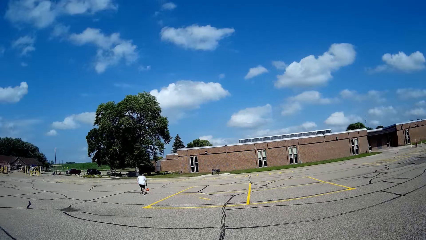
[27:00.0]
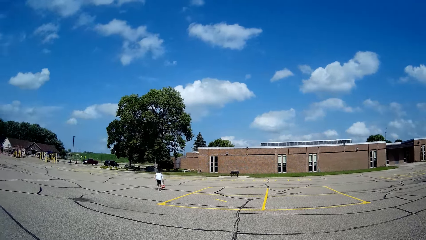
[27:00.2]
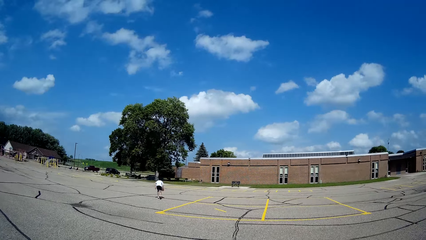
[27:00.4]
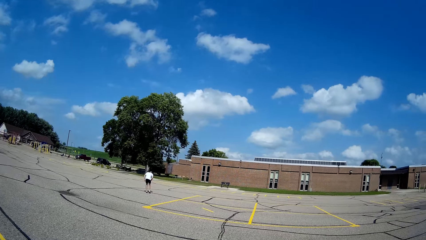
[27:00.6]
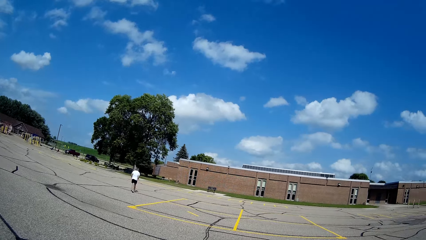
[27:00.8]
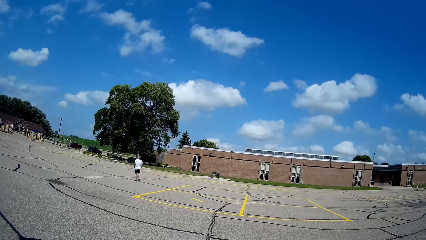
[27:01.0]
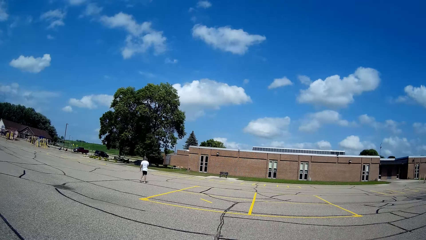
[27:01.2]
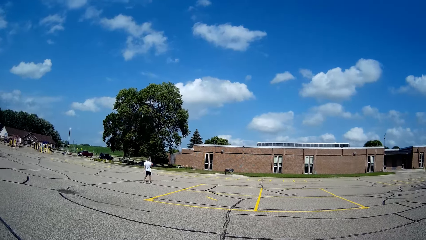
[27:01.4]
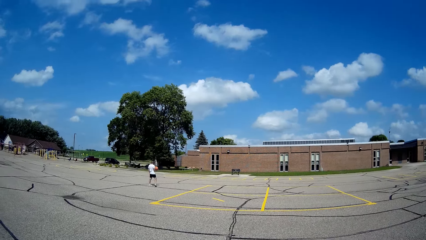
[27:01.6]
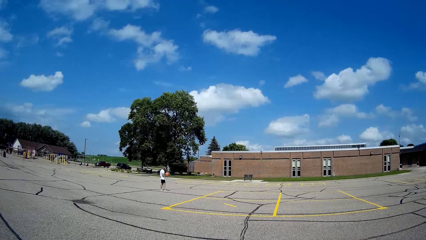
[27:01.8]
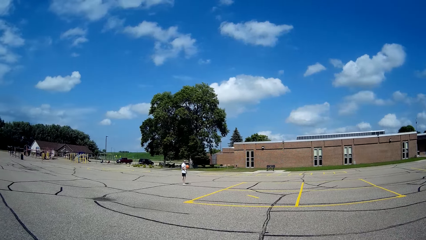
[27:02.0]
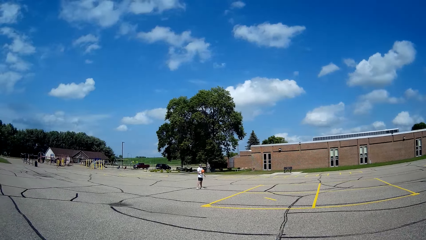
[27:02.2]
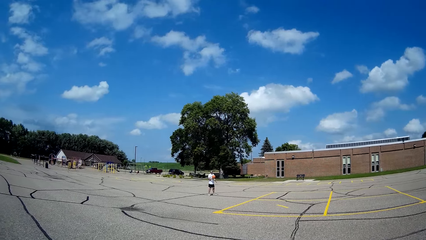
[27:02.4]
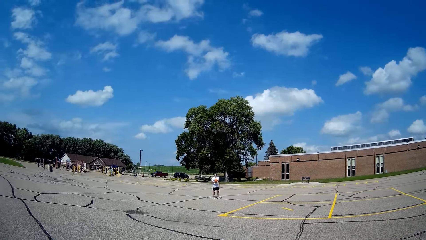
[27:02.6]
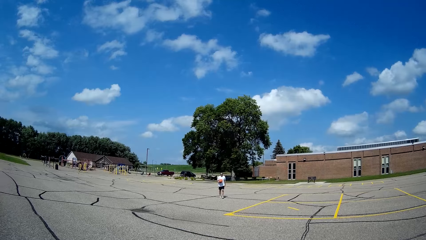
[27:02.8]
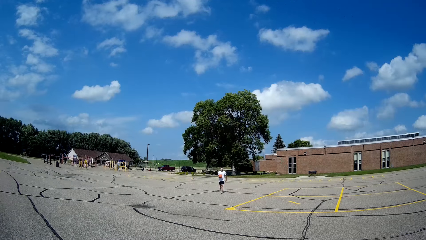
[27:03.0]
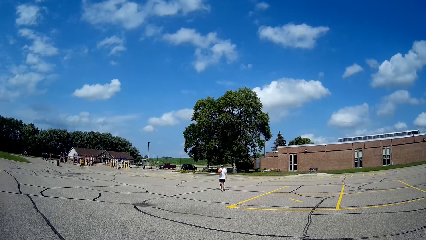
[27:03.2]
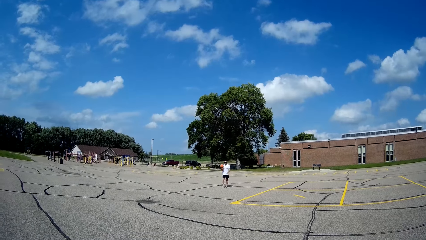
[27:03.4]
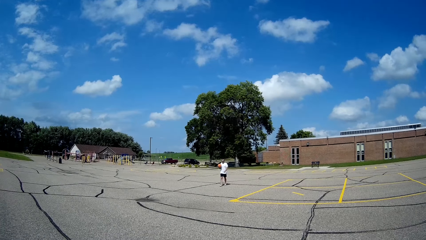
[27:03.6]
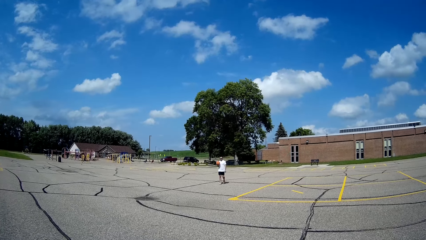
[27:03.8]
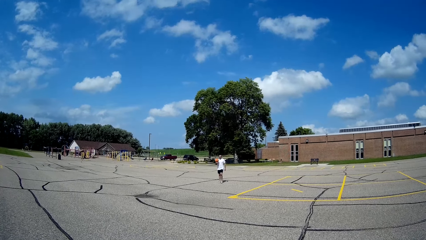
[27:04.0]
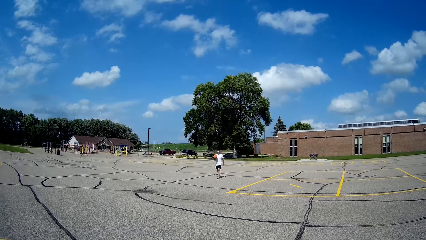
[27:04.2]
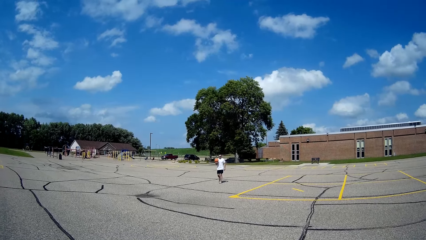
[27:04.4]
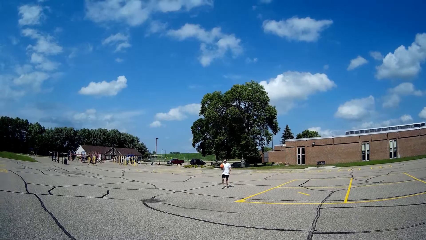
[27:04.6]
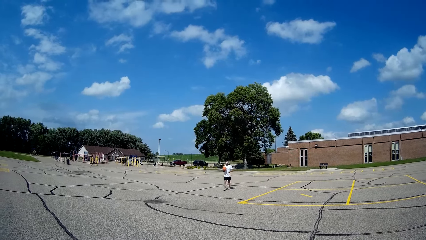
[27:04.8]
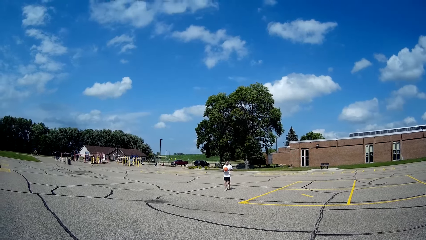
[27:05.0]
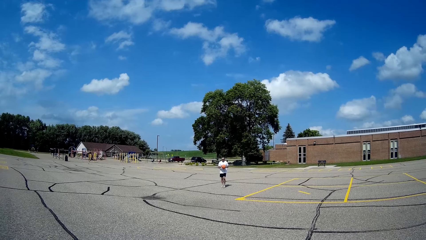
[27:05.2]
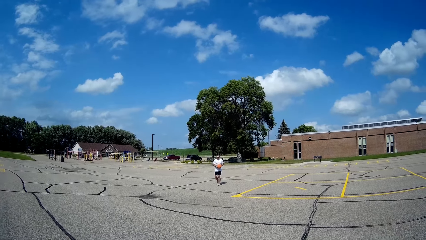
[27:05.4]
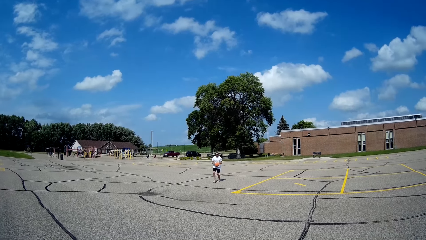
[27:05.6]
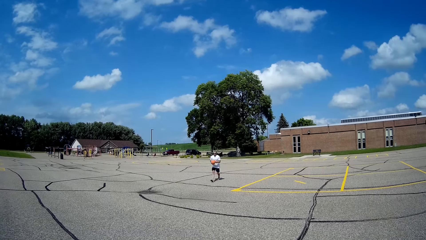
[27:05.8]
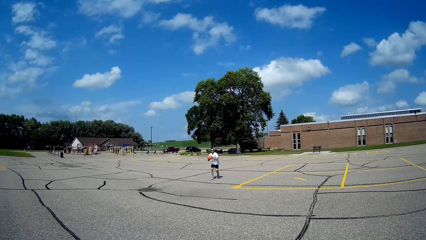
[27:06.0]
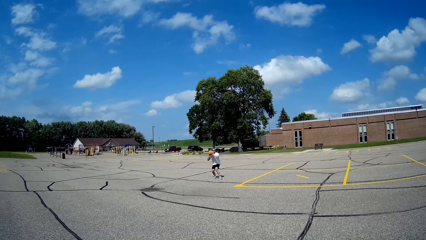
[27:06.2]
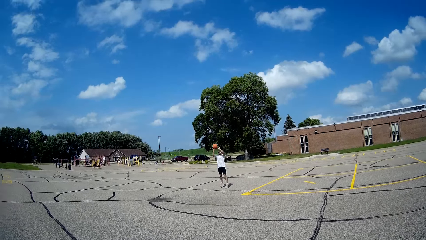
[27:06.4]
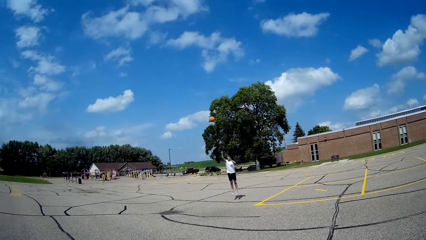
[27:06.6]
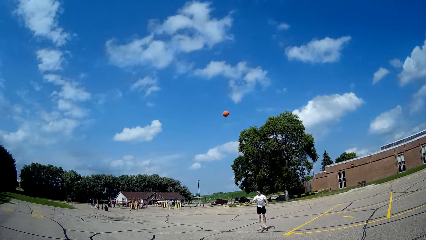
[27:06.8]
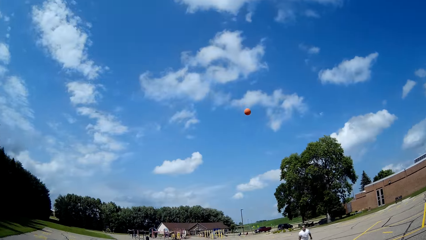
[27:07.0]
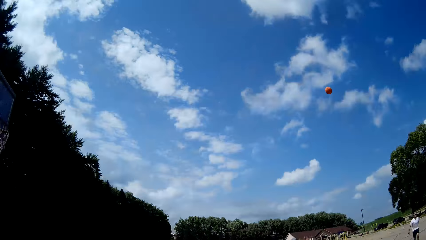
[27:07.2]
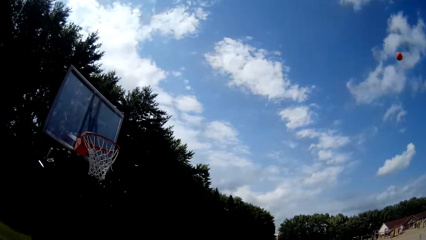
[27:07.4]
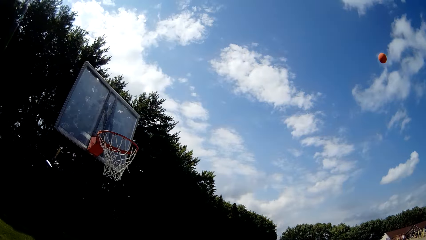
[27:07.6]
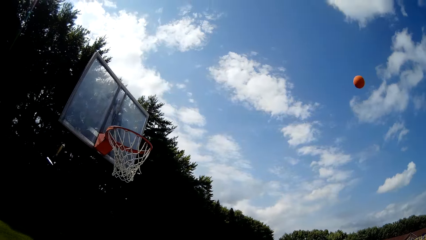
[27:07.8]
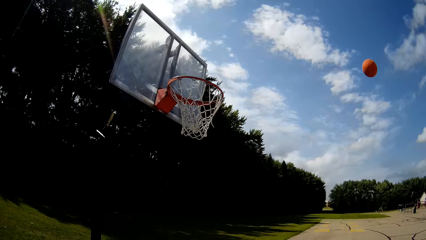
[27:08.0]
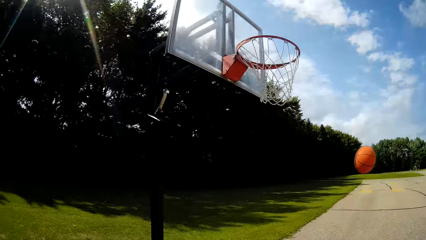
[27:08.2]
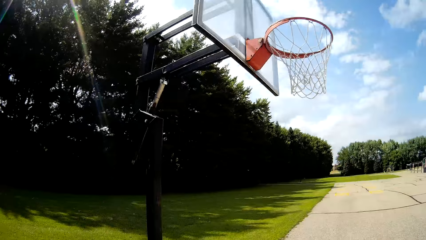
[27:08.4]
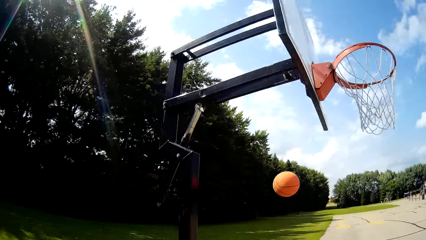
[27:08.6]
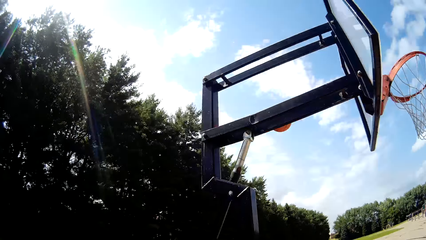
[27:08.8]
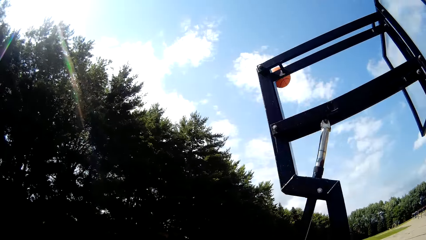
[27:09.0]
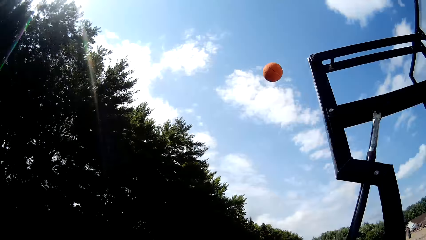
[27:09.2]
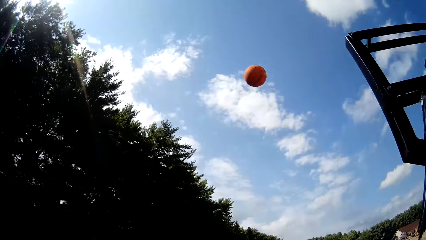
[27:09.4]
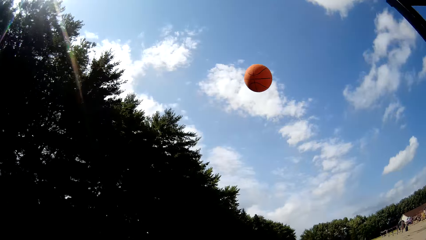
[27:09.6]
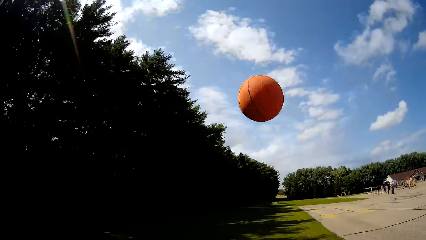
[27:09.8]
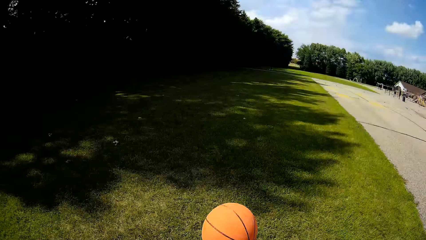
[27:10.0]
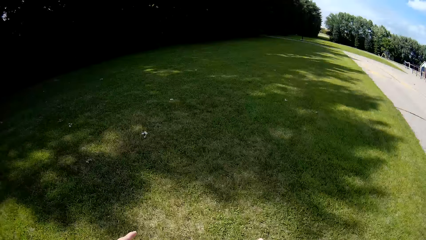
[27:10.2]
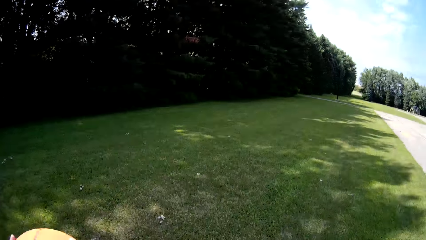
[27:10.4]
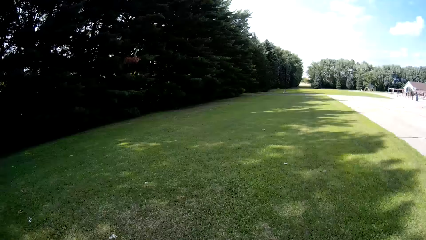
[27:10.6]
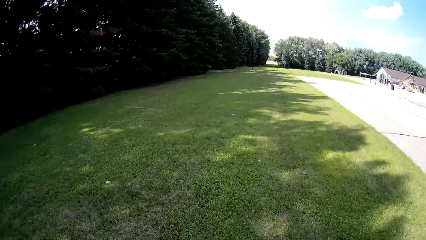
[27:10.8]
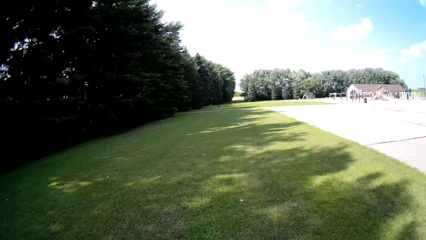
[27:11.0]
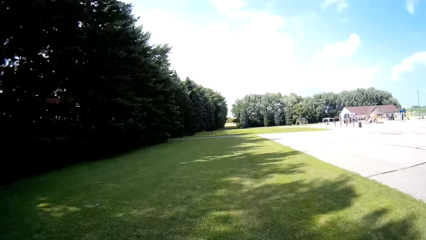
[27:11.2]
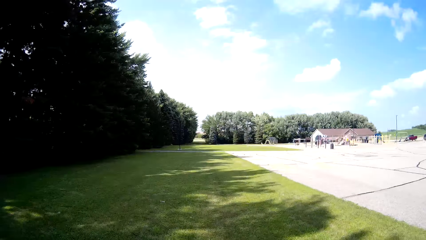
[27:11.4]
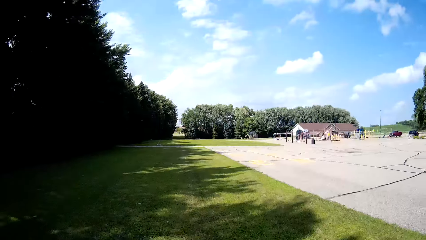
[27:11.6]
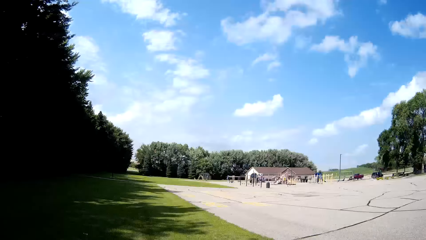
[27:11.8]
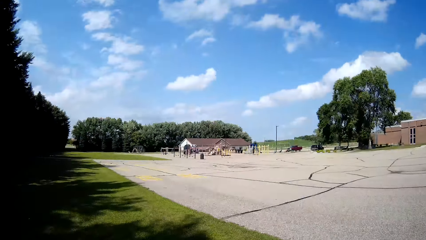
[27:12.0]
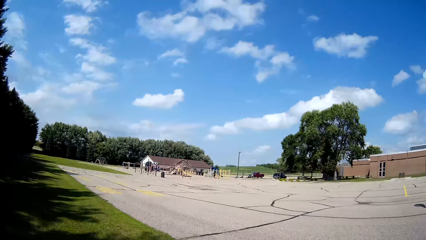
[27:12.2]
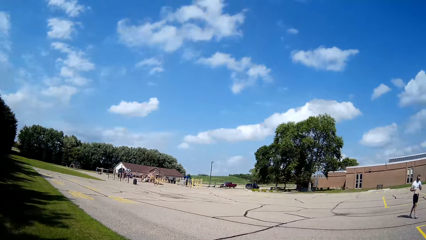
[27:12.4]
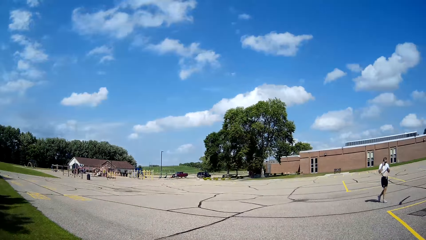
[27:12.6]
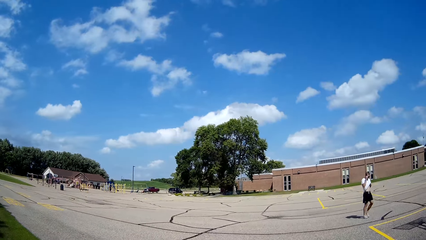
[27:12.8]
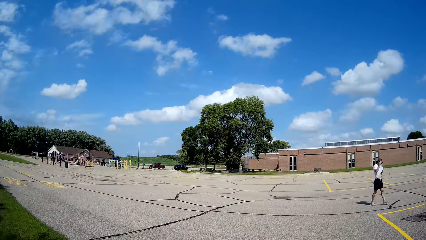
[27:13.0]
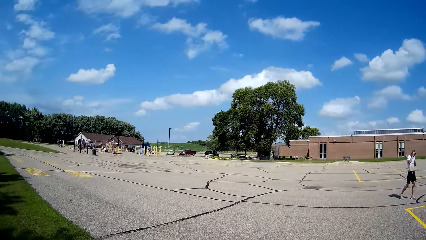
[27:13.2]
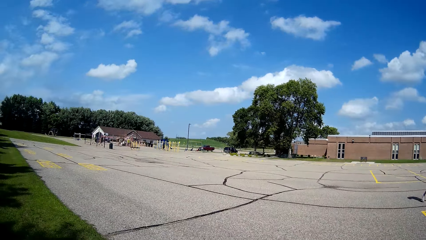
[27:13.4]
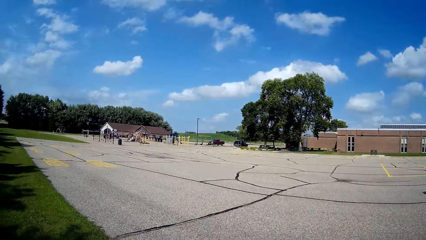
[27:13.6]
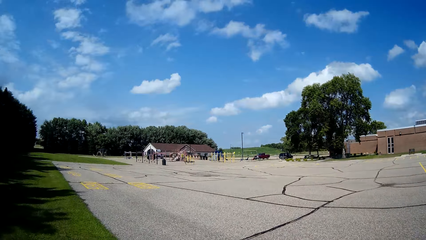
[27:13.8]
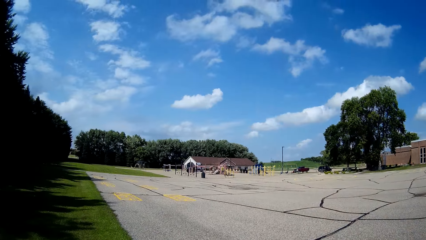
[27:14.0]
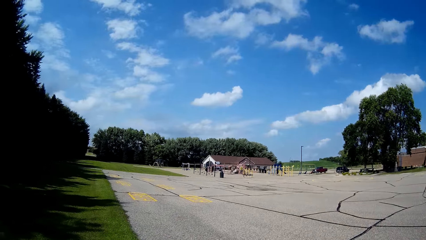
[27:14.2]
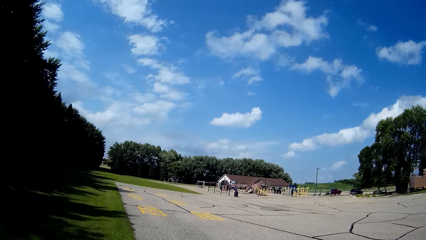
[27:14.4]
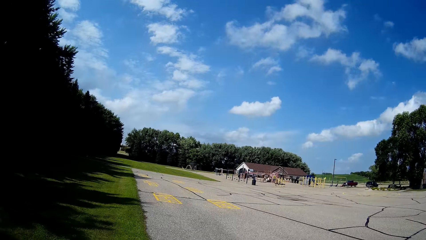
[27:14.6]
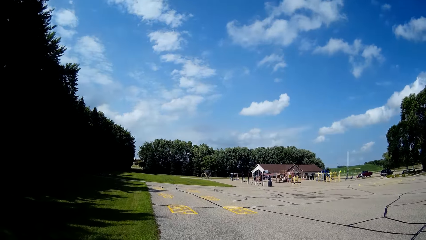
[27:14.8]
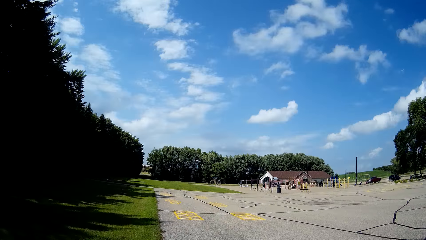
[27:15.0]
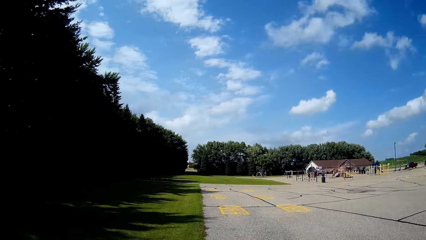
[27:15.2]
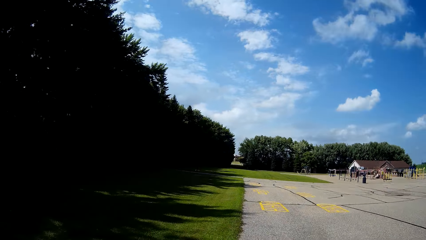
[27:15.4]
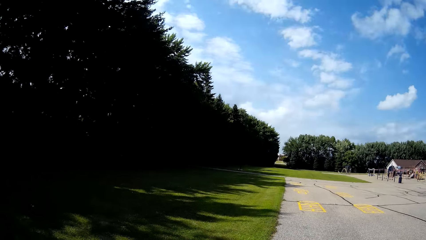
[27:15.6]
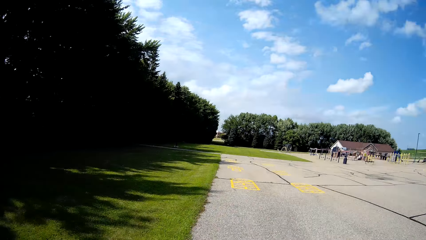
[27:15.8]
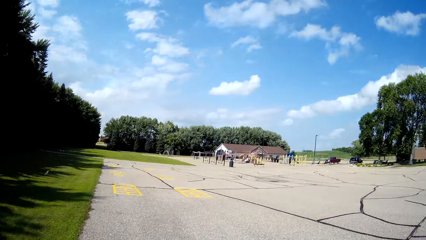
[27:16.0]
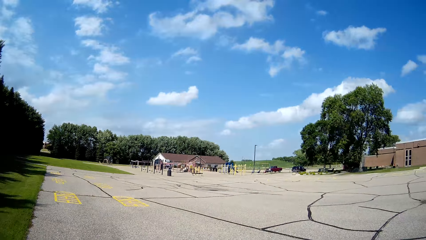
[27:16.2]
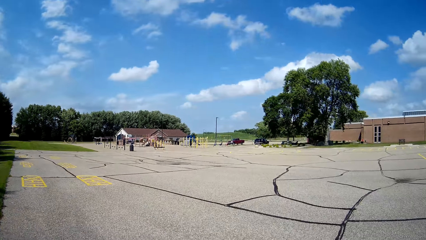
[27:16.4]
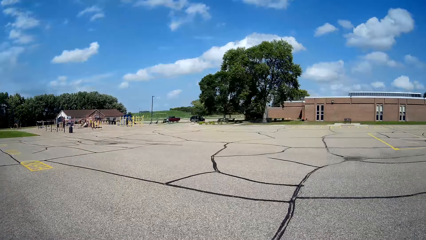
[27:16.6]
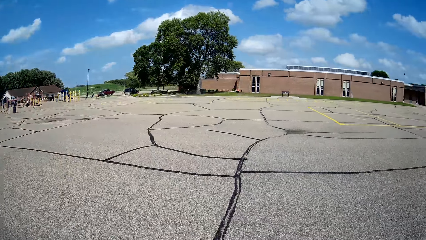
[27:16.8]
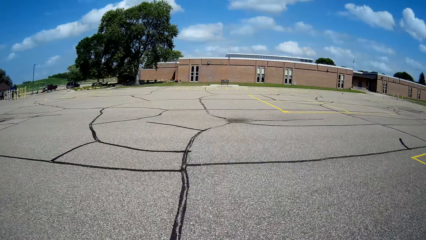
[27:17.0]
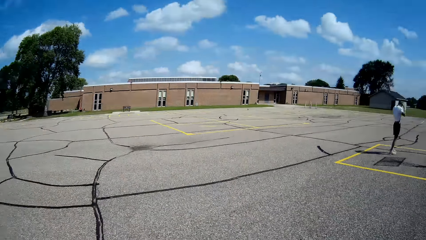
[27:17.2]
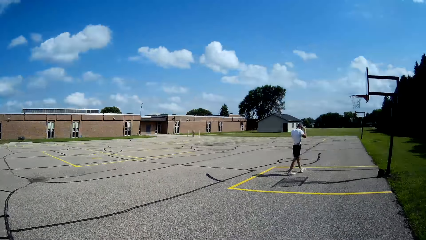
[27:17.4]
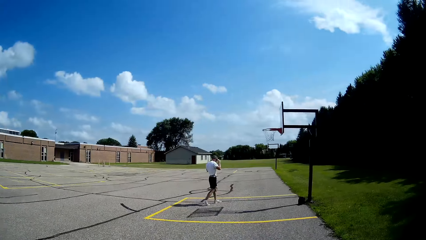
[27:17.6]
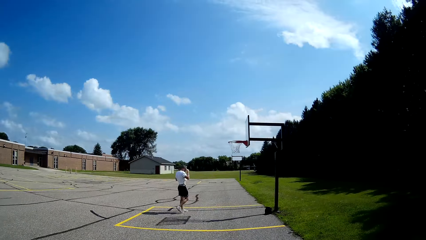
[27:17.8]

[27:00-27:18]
A man picks up the basketball on the floor with his right hand. The man turns and walks around. The man holds the ball. The man throws the basketball toward the rim with his hands. The camera wearer catches the basketball with his hands. The man walks around. The camera wearer looks around the basketball court.
